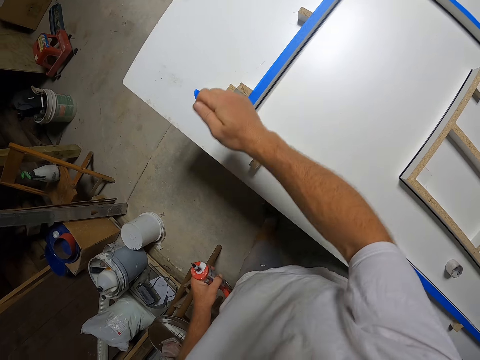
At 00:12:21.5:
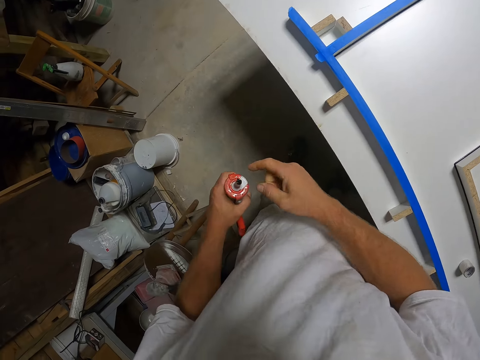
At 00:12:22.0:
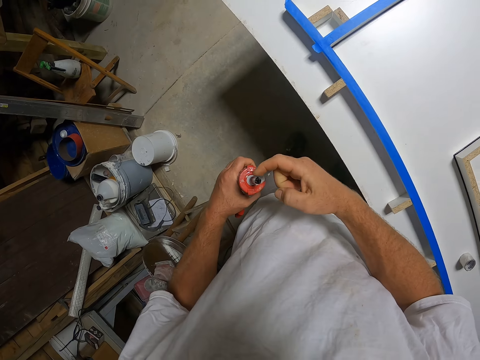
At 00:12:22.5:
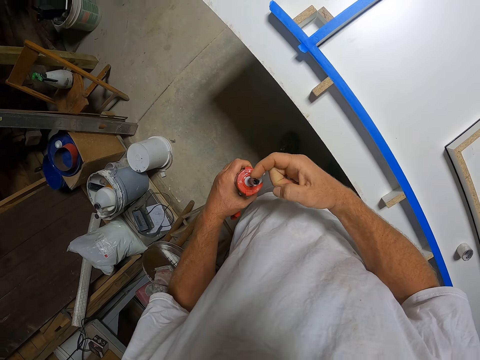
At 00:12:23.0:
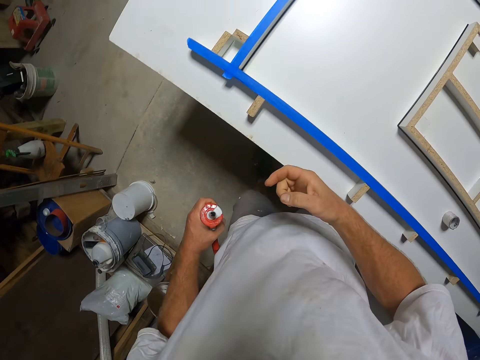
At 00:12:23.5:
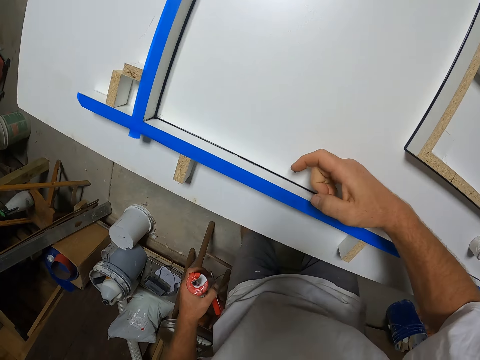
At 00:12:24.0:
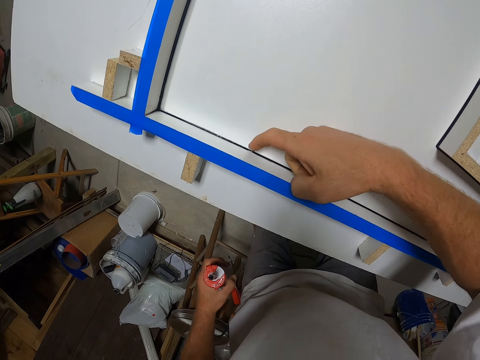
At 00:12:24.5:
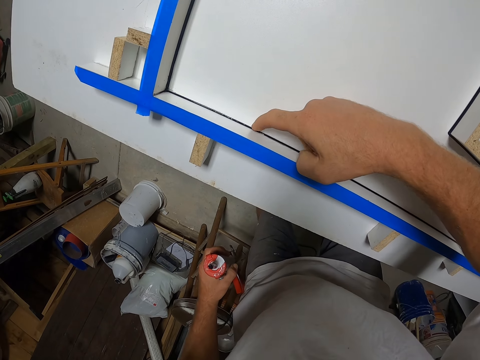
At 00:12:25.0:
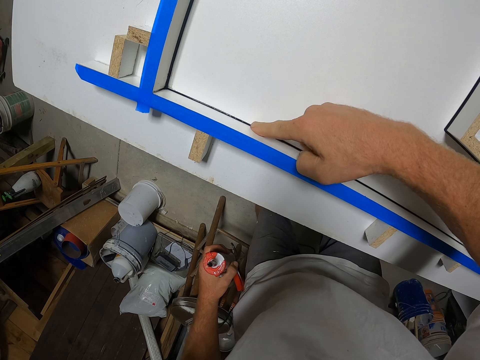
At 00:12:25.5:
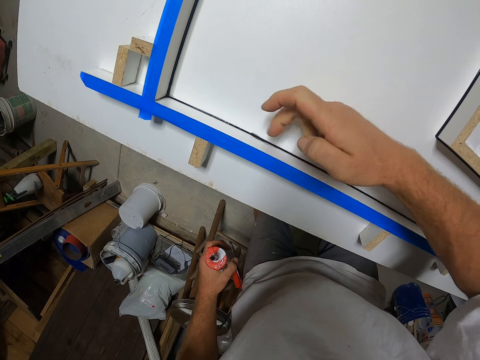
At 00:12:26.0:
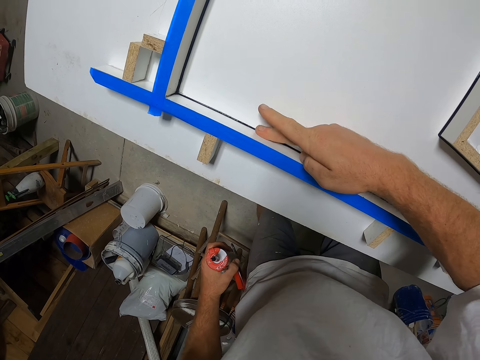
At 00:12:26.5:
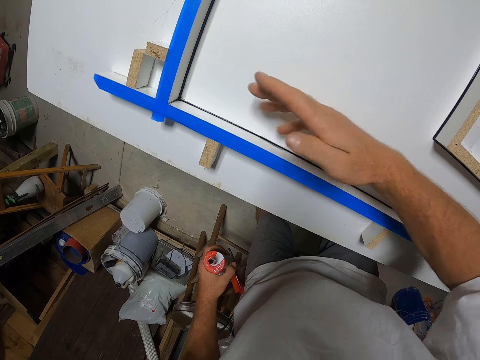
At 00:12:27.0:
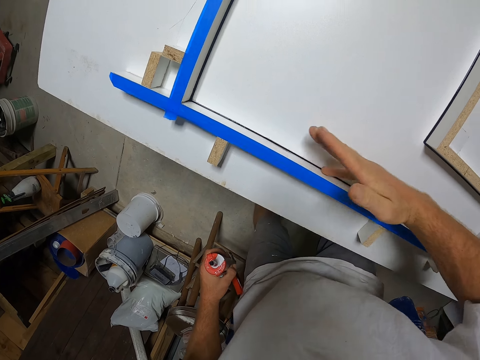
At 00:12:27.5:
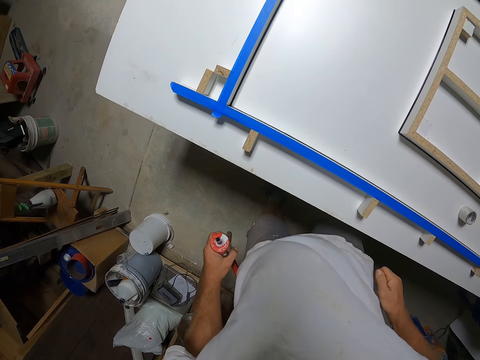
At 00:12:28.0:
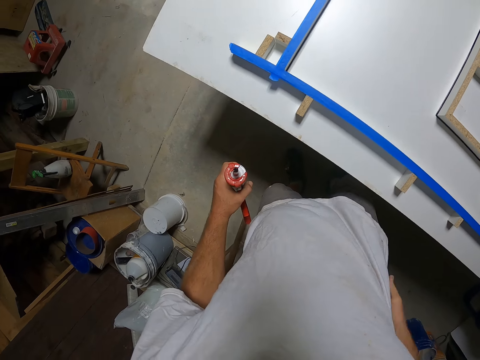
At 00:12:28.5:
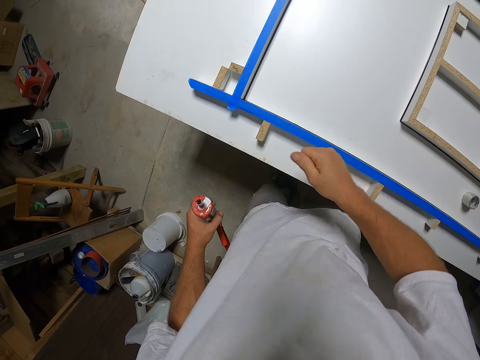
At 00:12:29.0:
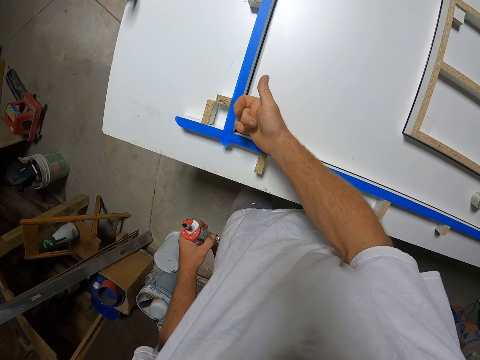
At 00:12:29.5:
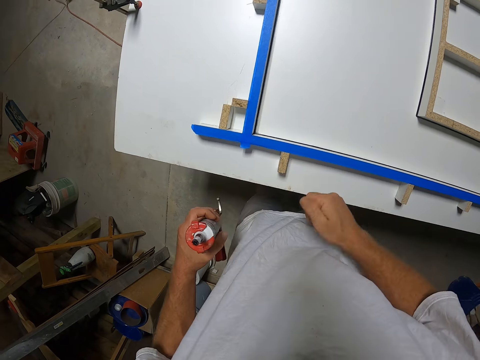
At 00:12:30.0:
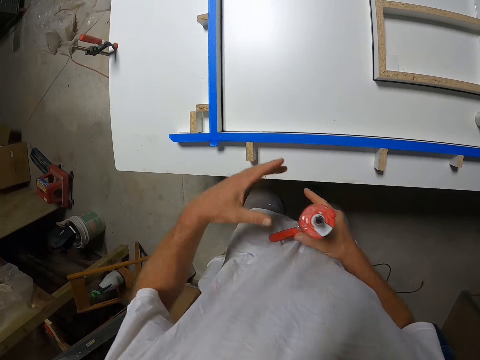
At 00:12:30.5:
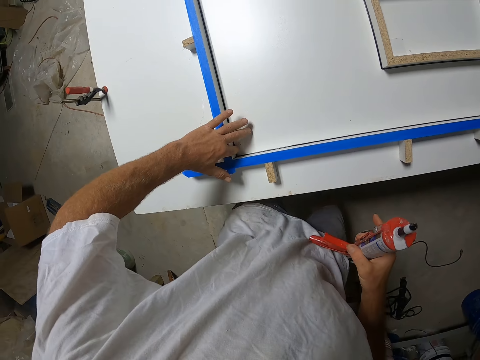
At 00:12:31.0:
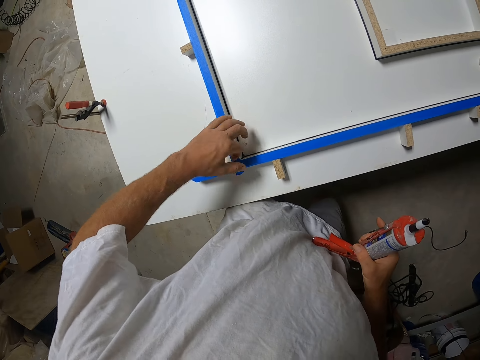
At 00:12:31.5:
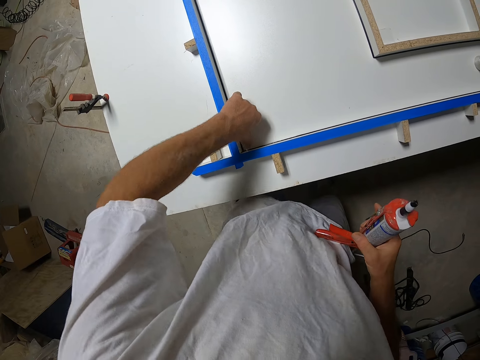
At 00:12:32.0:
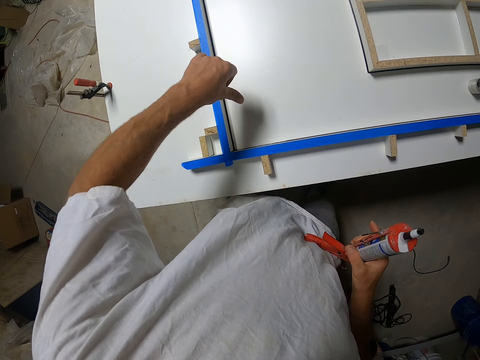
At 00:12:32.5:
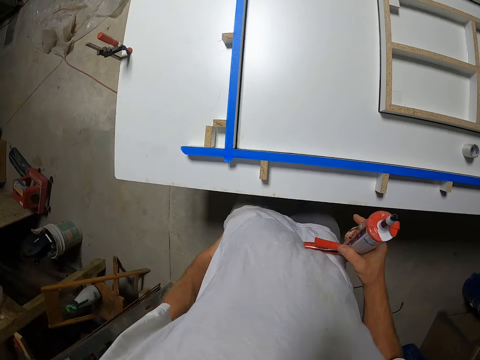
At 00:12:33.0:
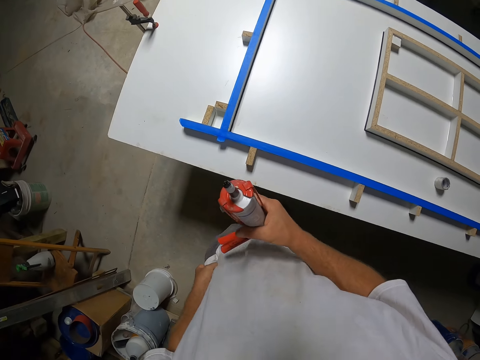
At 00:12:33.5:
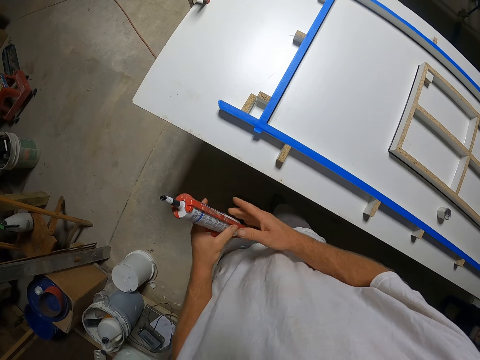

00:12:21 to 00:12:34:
The camera wearer touches the nozzle. They scoop adhesive from the adhesive gun with a hand and smear adhesive on the wood model on a table. They touch the board. They rub the wood model on the table with a hand.

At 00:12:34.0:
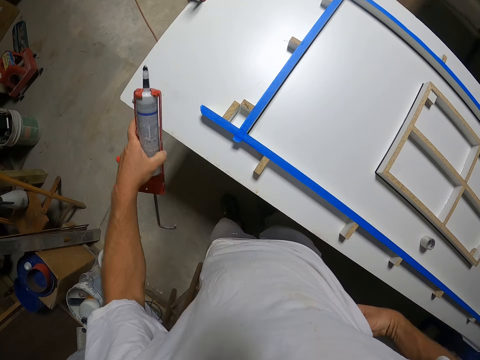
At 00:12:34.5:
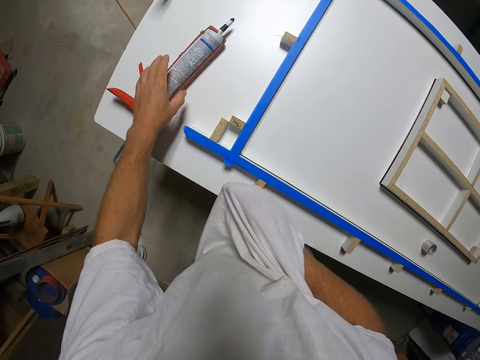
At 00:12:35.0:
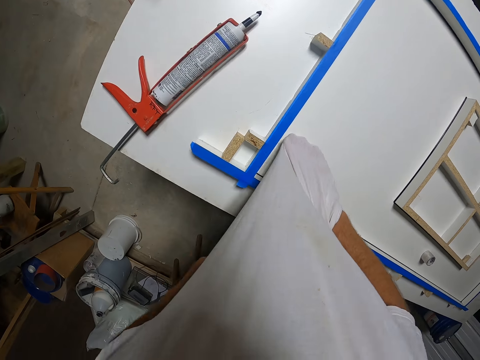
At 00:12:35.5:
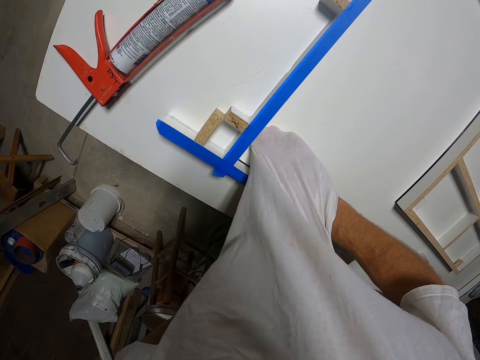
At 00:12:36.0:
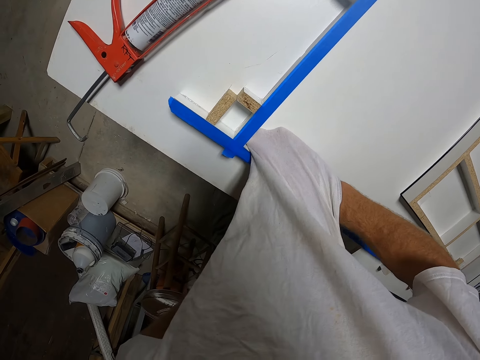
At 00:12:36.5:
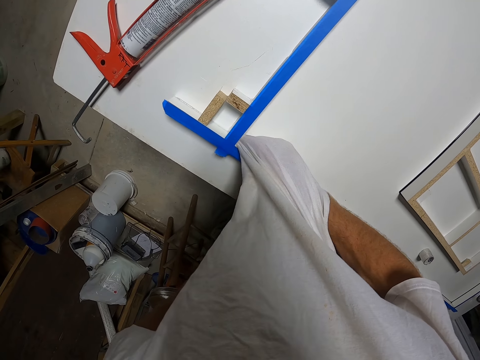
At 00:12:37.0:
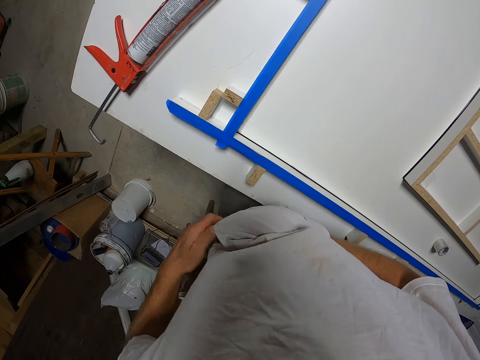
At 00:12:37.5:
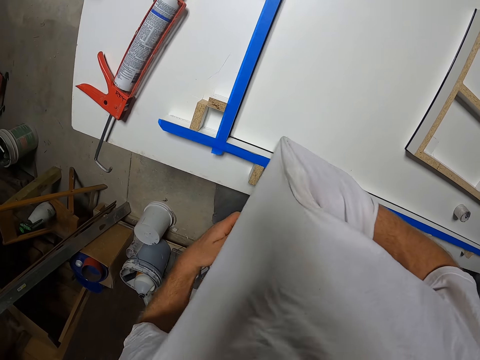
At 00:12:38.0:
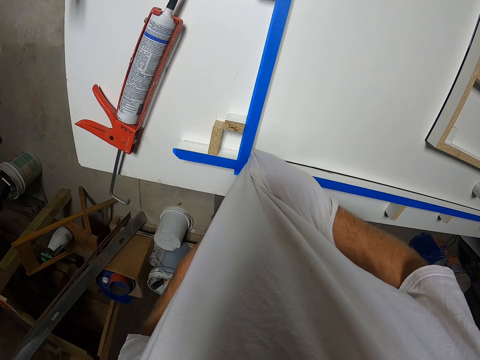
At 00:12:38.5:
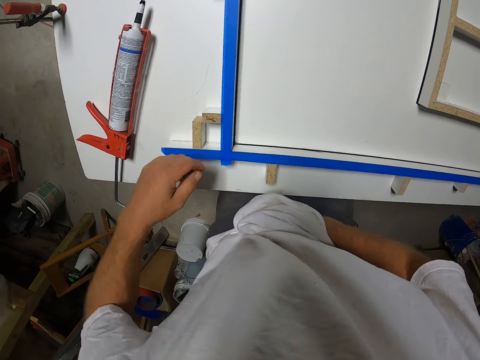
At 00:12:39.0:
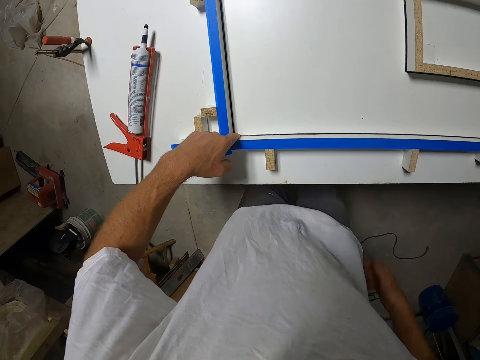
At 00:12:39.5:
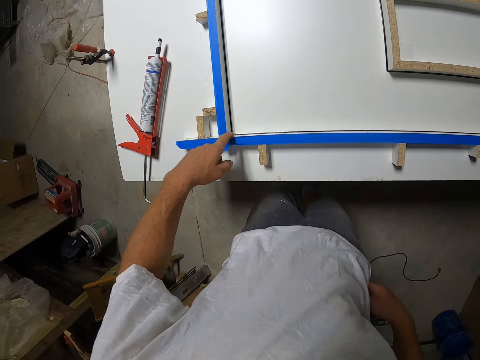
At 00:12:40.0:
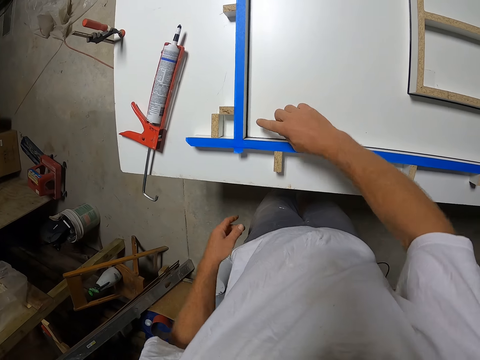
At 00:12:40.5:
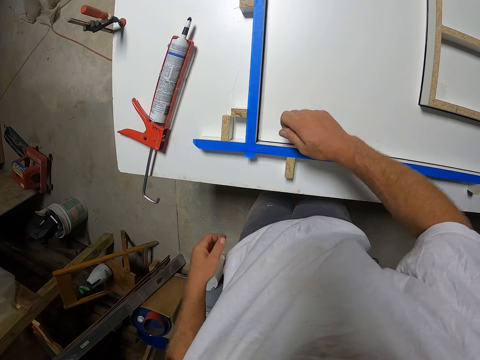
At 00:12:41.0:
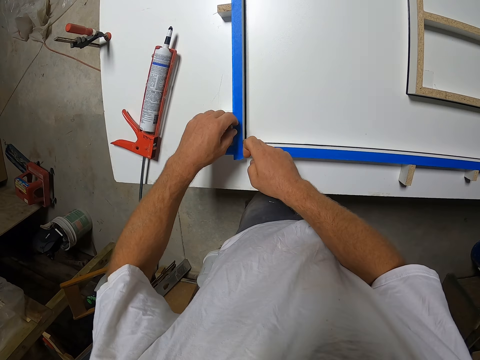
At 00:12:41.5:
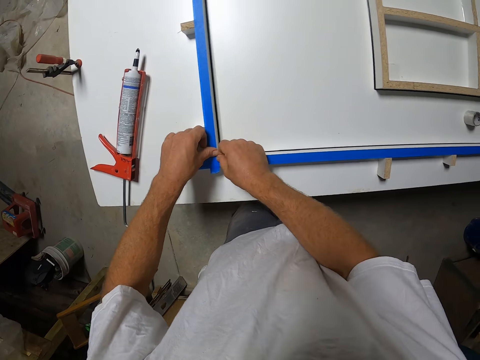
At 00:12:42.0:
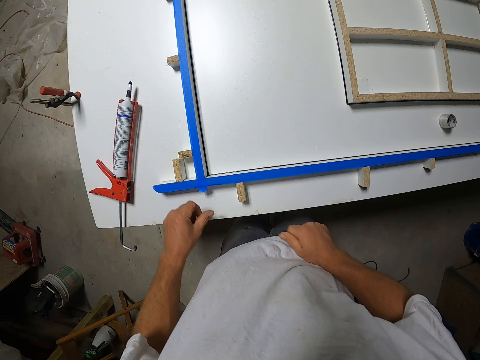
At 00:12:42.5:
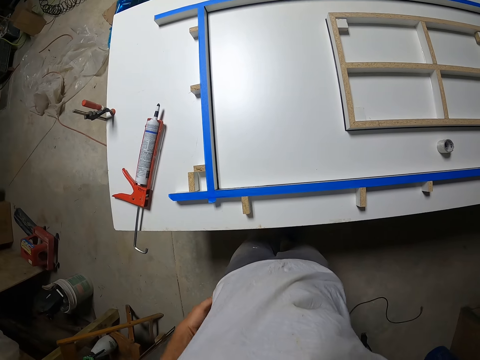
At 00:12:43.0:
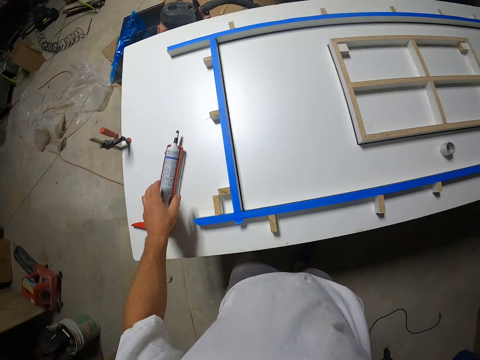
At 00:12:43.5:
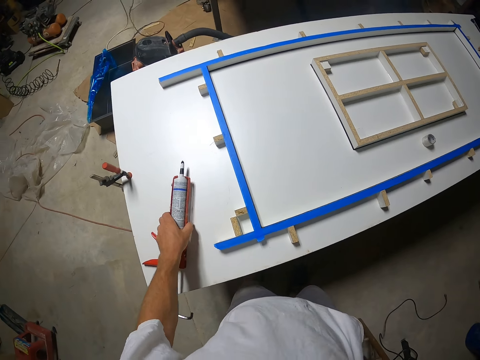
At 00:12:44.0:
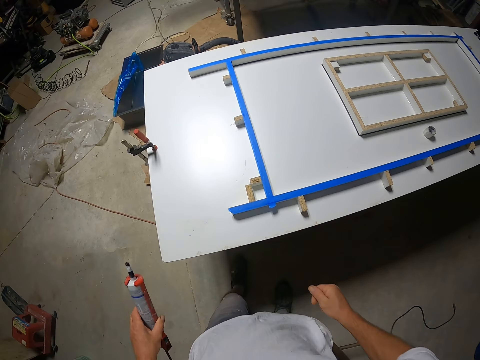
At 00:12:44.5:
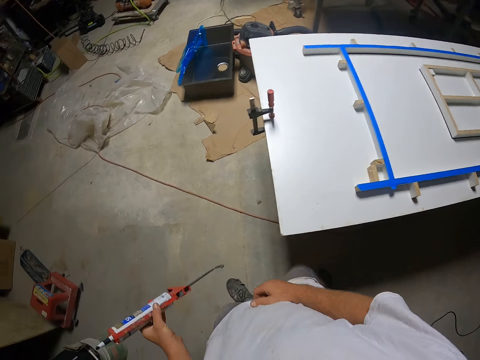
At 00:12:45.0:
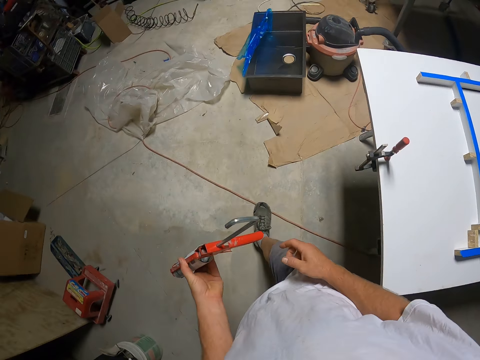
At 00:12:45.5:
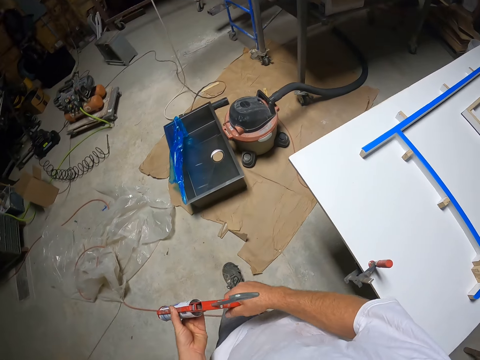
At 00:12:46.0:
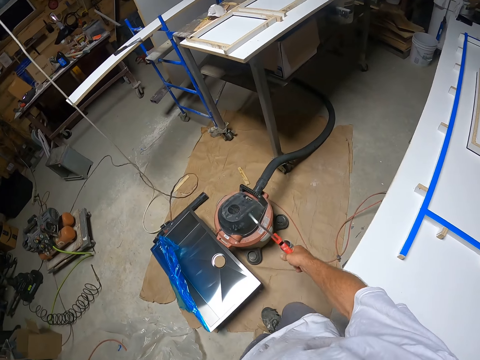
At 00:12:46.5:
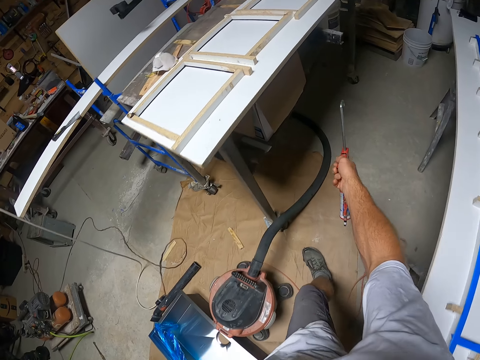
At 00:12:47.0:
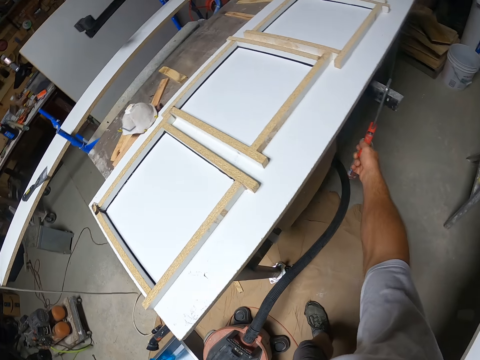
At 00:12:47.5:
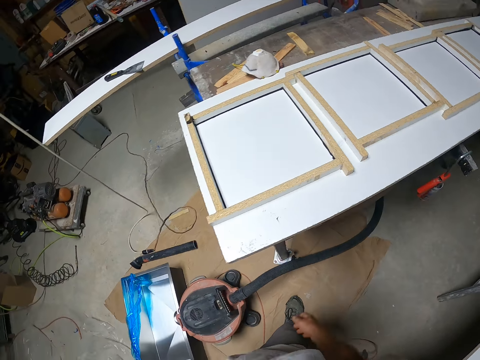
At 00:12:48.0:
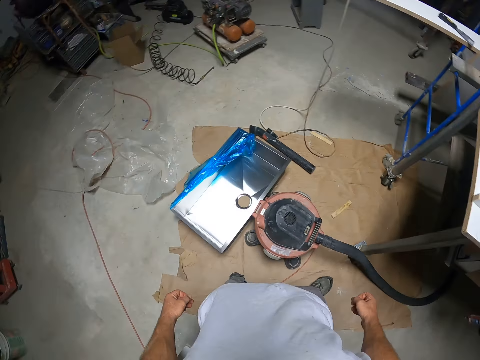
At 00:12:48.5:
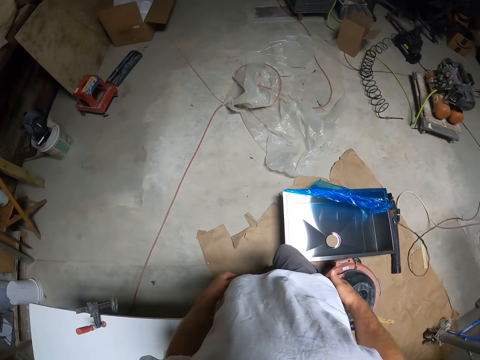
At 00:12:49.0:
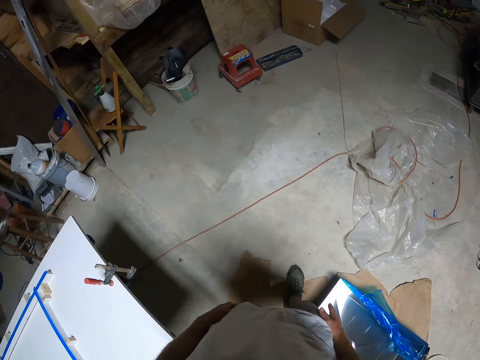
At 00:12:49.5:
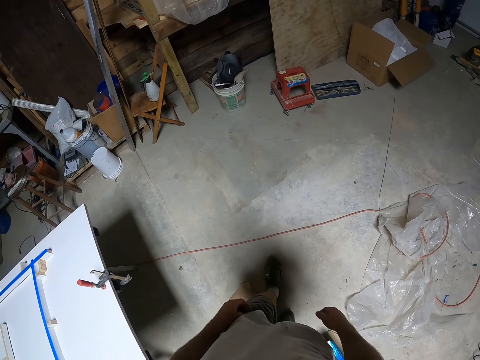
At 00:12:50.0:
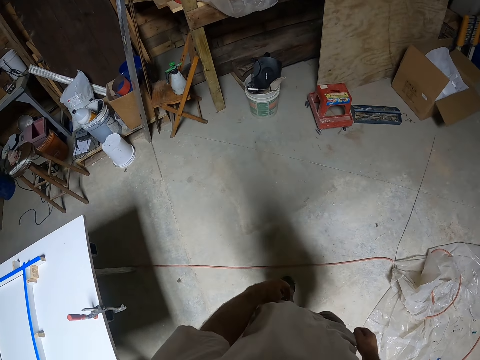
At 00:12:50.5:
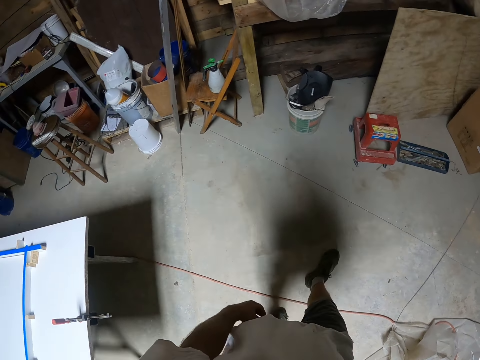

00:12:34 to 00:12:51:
The camera wearer drops the silicon gun or adhesive gun on the board or wood model. He wipes the board with his shirt. He rubs the wood model on a table with a hand. He touches the board. He picks up the adhesive gun from the table and walks around a garage. He hangs the adhesive gun on the table. He walks around the garage.
